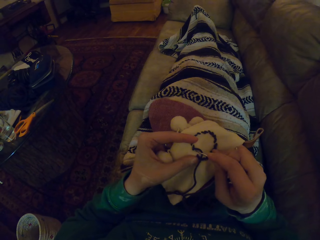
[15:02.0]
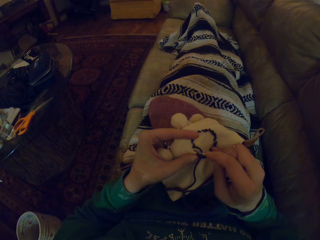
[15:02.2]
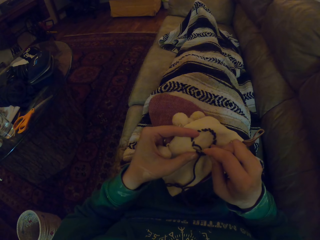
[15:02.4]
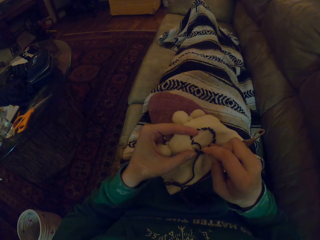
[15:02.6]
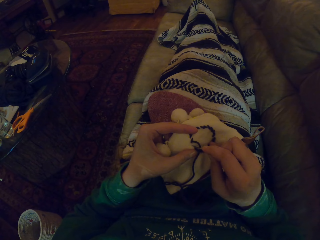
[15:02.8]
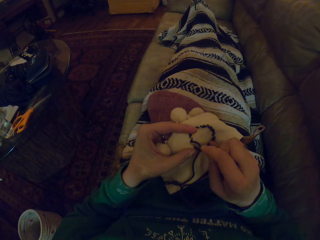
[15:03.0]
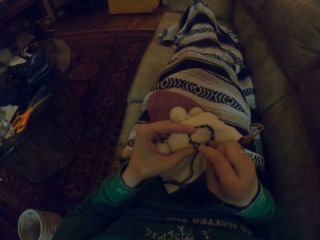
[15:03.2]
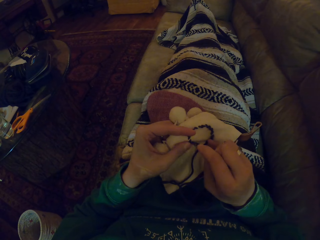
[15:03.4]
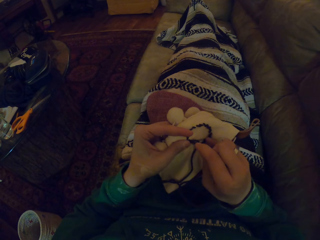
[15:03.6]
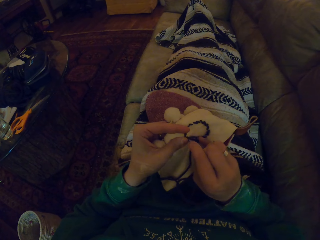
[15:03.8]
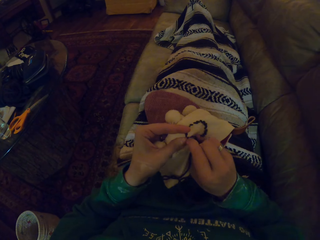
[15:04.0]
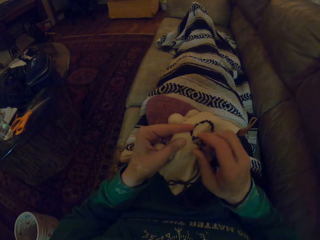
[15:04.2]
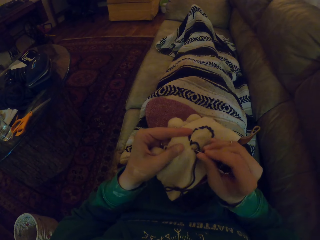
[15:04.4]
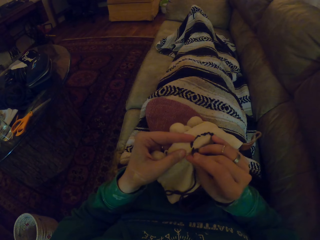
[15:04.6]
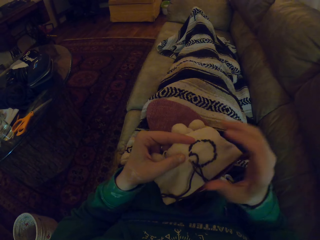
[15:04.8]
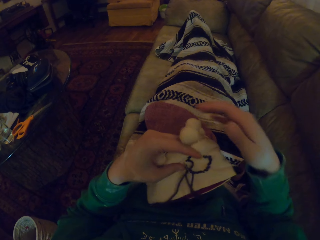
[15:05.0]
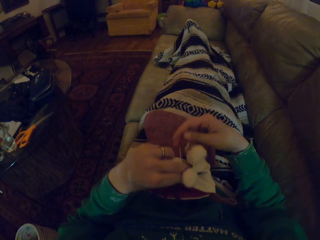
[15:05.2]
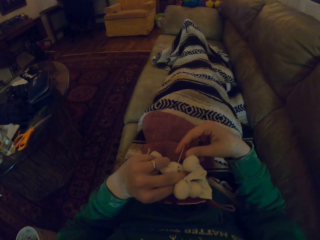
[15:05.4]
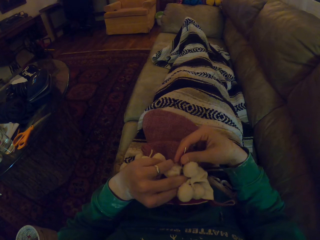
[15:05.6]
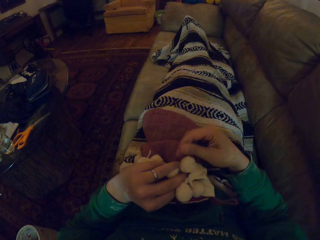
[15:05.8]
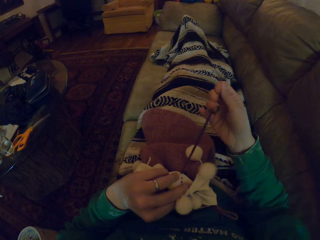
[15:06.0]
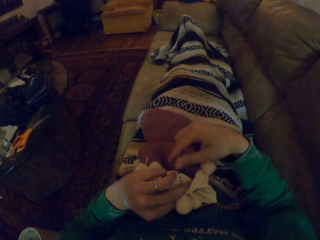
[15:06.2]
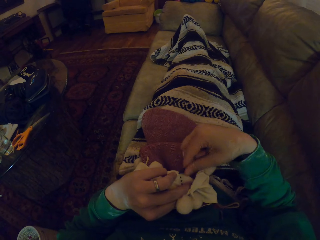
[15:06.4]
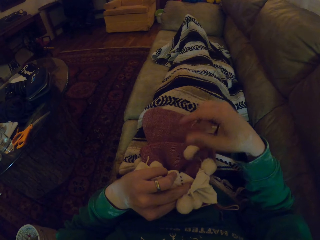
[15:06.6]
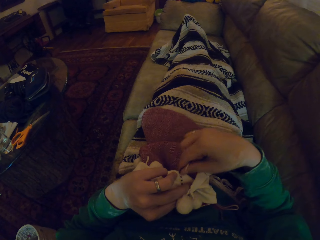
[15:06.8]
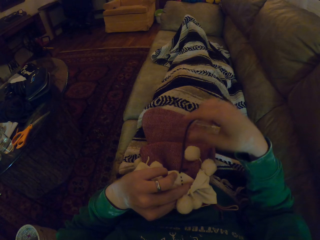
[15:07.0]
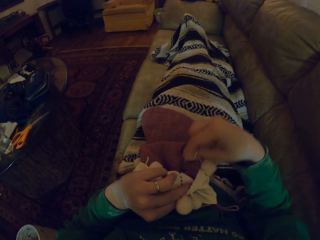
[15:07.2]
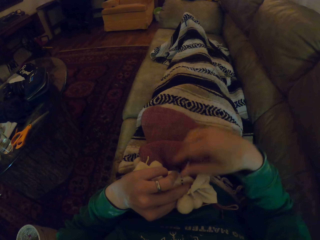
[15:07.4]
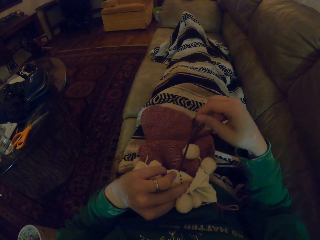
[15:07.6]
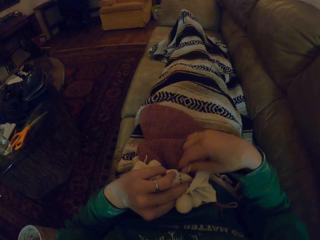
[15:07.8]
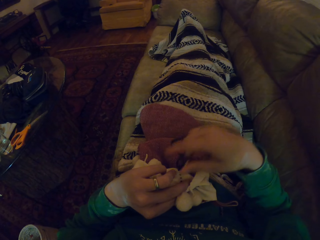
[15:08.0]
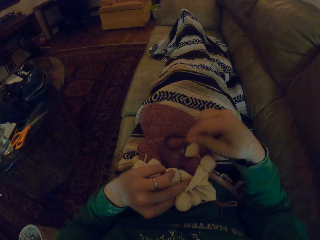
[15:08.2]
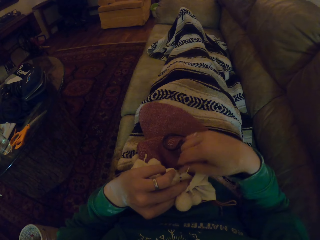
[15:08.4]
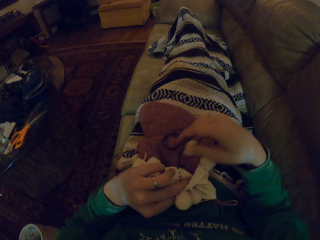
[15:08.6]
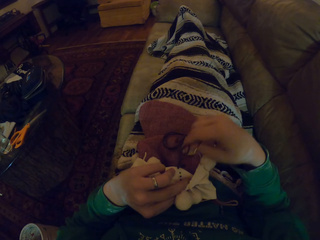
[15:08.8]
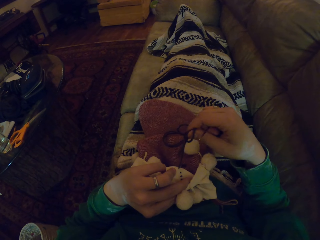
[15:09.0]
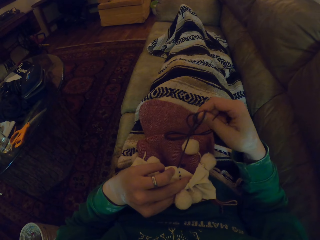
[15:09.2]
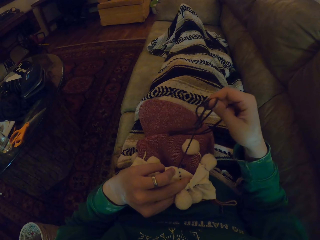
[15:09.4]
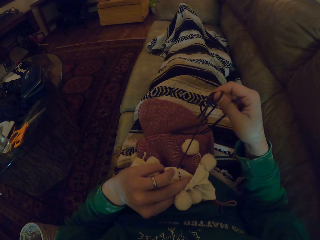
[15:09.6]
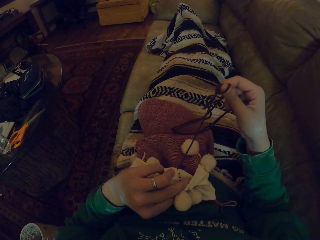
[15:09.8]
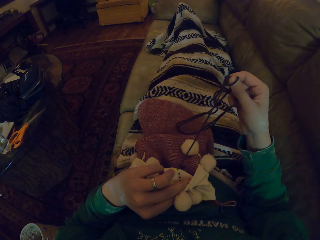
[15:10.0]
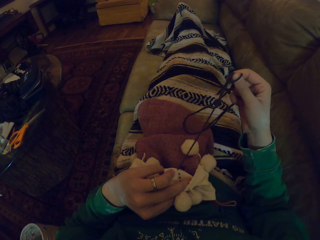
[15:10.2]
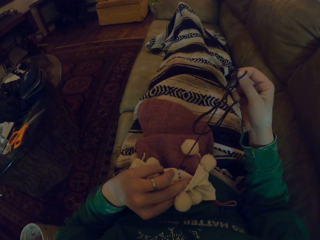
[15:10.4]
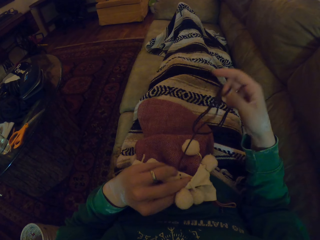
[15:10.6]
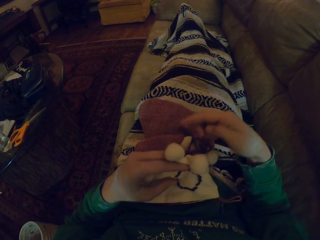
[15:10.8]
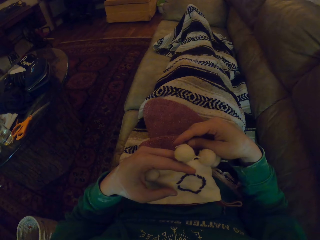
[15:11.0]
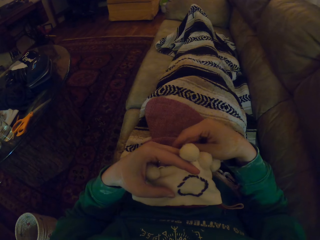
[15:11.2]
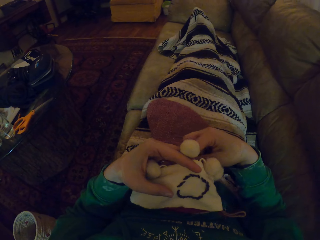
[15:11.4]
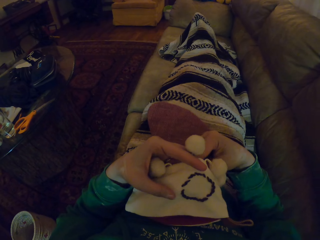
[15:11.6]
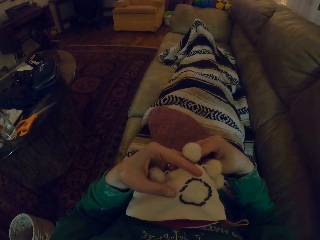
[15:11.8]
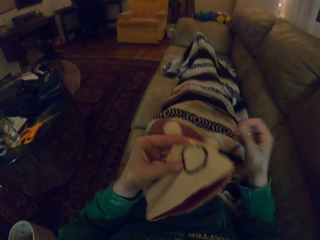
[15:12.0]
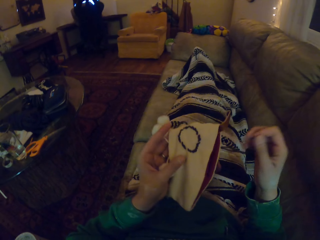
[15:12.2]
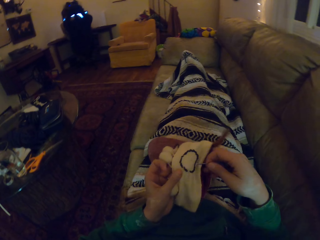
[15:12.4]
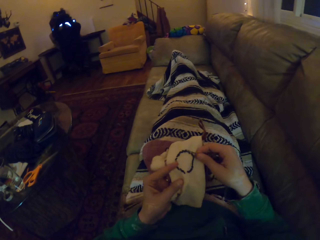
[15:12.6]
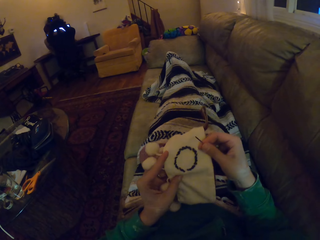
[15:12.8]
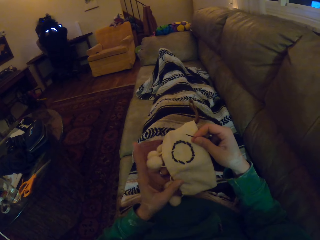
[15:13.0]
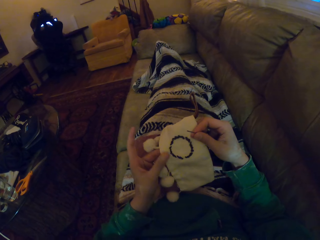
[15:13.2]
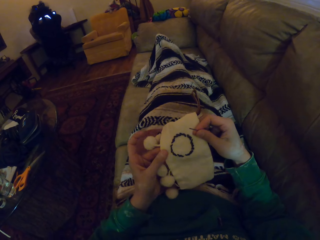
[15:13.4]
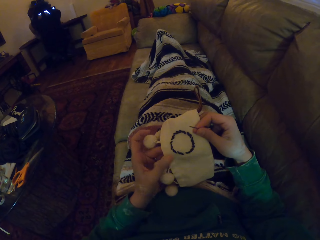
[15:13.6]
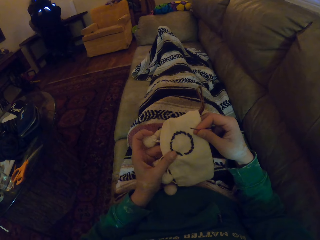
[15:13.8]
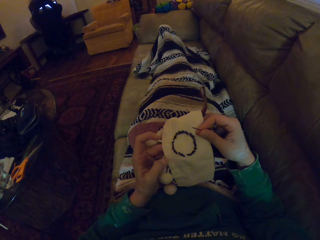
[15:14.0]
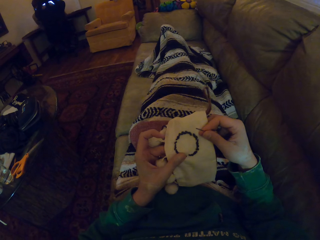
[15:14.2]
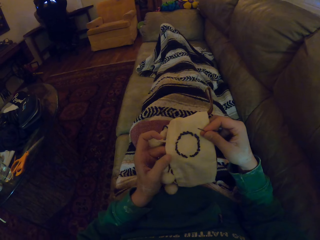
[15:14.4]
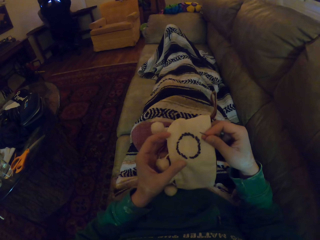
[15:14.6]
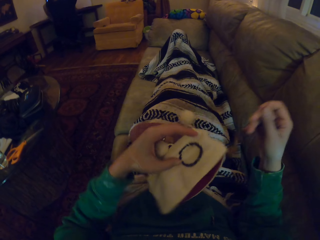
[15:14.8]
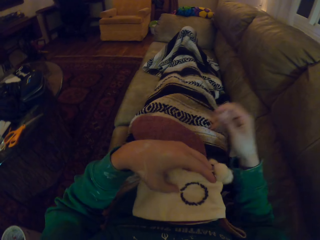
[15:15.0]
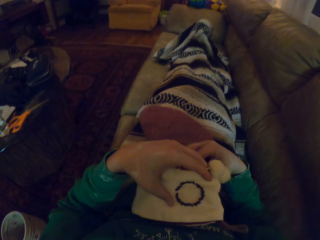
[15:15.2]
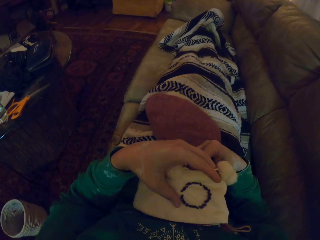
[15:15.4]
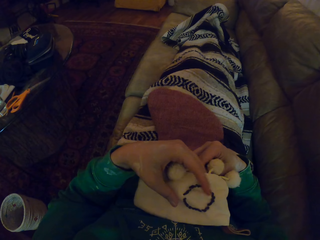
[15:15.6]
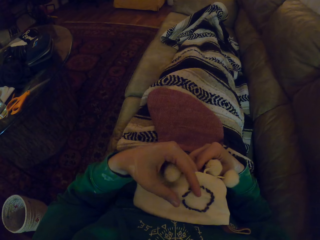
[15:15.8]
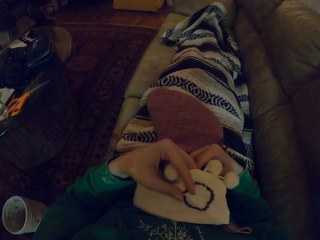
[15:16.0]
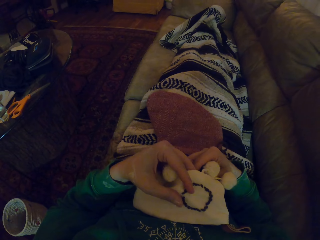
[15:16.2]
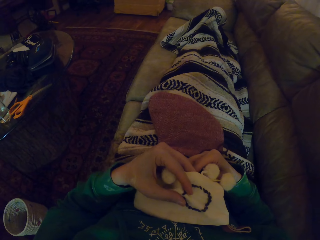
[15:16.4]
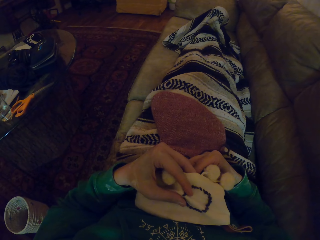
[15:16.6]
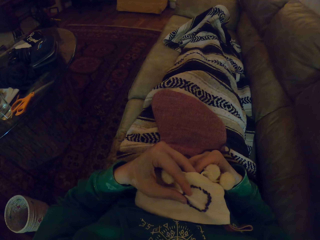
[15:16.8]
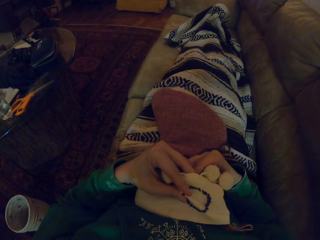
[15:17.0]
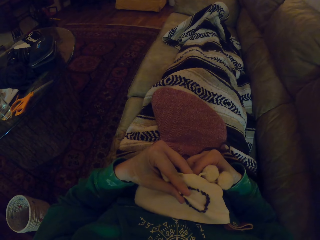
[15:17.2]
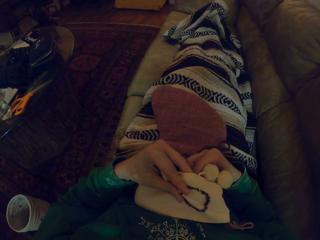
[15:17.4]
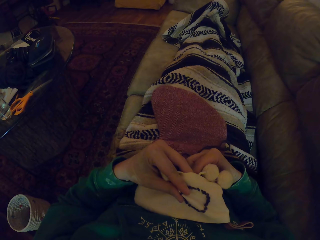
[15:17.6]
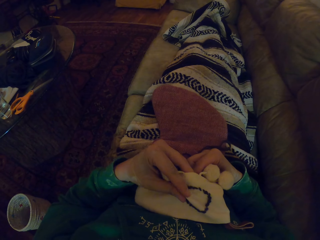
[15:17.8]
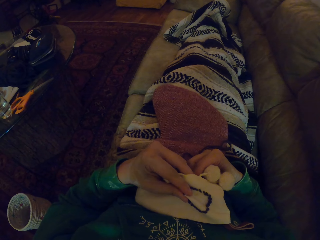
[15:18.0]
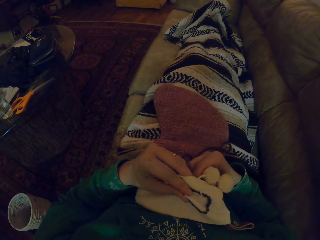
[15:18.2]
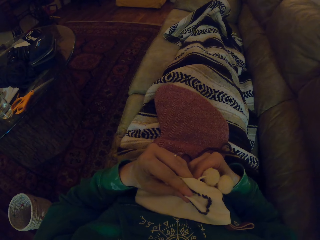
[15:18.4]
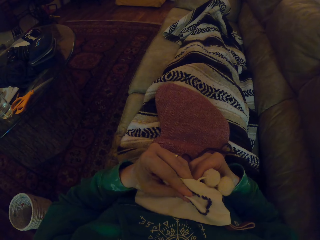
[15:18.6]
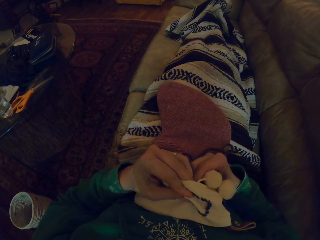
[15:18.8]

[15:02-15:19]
The camera wearer knits the woolen hat. They pull the yarn. They look at the woolen hat. They turn the woolen hat. They look at the woolen hat. They turn the woolen hat. They knit the woolen hat.
